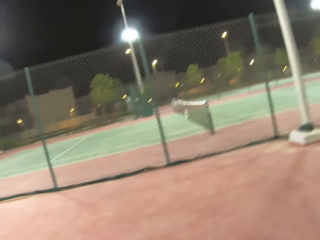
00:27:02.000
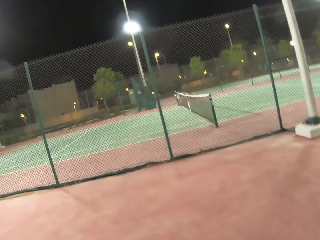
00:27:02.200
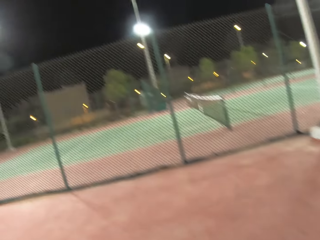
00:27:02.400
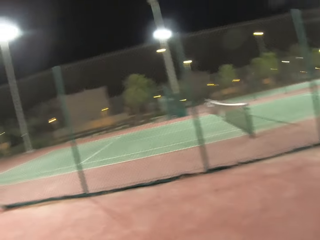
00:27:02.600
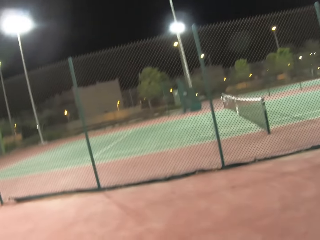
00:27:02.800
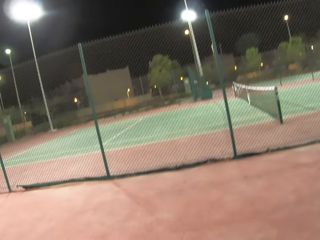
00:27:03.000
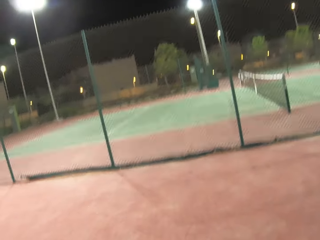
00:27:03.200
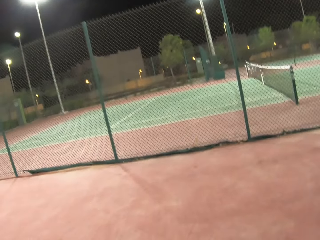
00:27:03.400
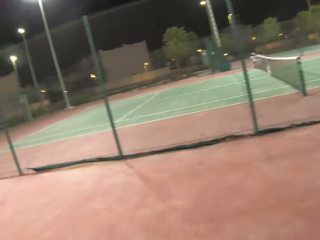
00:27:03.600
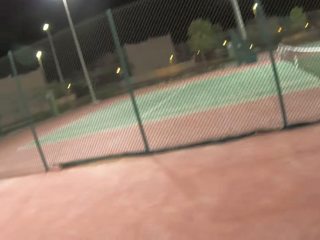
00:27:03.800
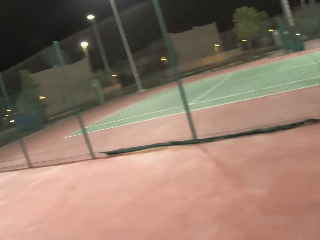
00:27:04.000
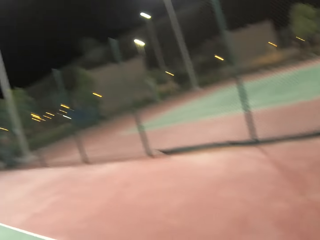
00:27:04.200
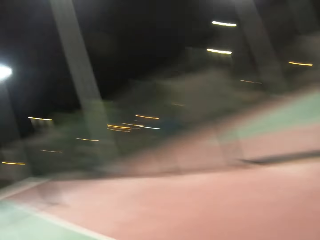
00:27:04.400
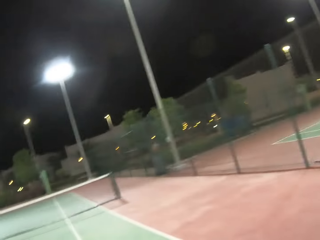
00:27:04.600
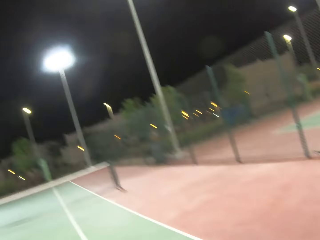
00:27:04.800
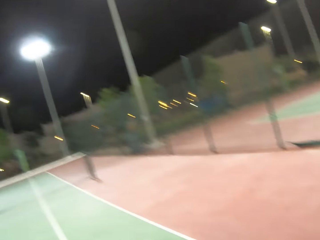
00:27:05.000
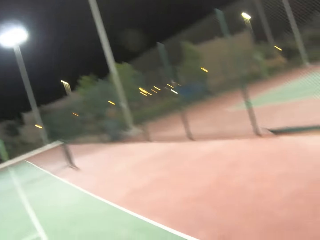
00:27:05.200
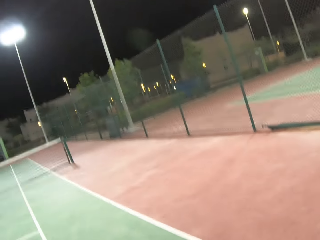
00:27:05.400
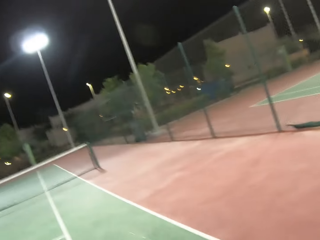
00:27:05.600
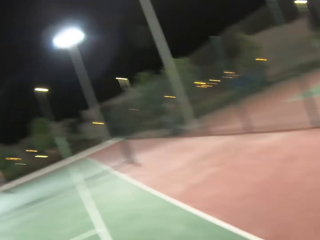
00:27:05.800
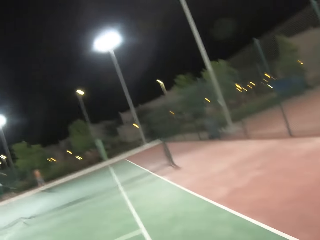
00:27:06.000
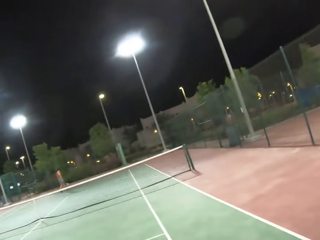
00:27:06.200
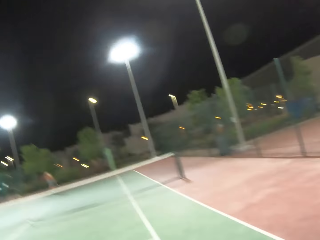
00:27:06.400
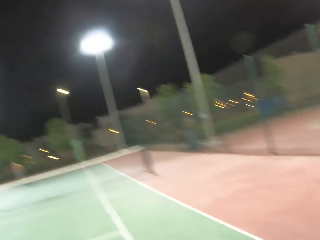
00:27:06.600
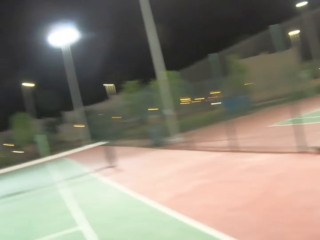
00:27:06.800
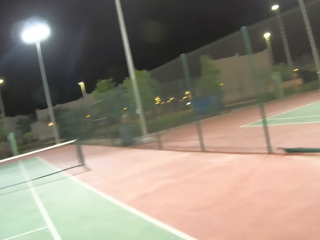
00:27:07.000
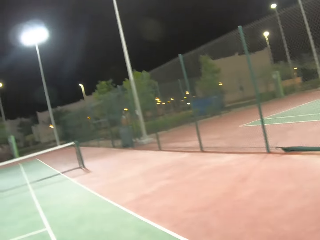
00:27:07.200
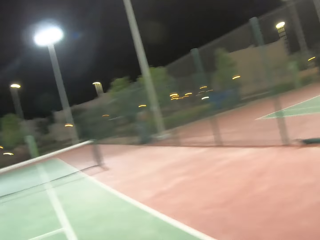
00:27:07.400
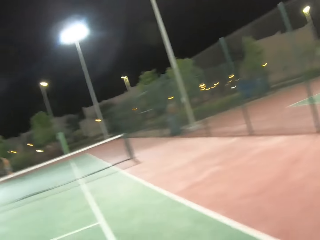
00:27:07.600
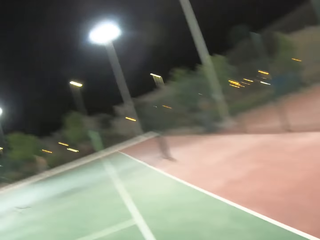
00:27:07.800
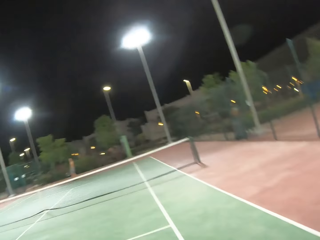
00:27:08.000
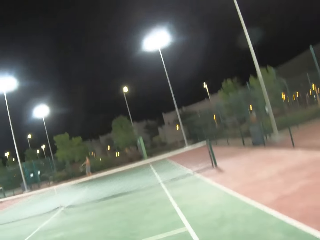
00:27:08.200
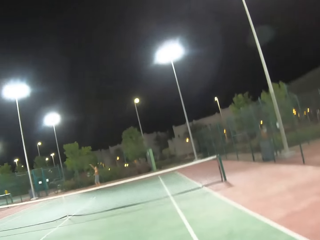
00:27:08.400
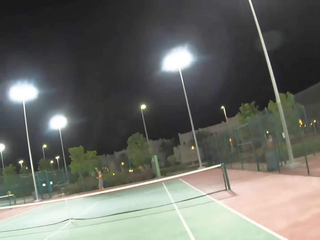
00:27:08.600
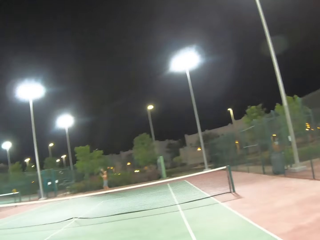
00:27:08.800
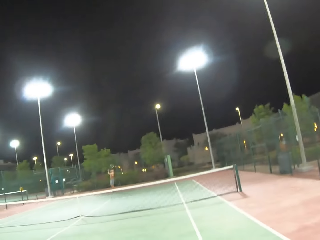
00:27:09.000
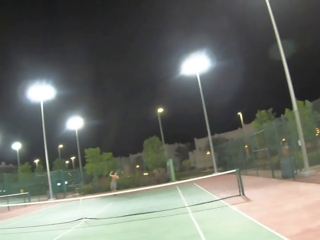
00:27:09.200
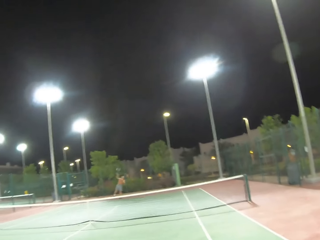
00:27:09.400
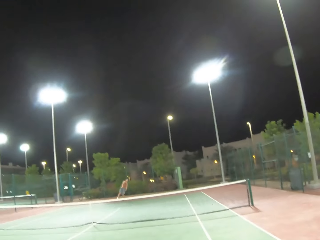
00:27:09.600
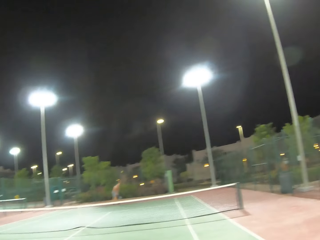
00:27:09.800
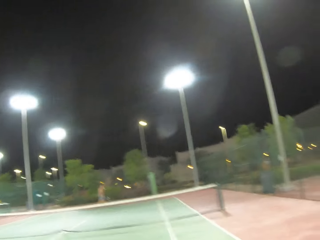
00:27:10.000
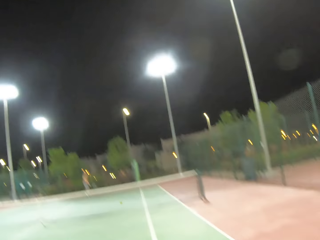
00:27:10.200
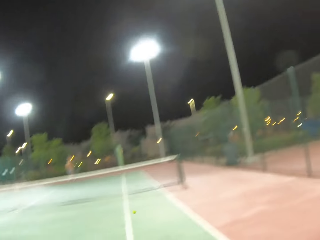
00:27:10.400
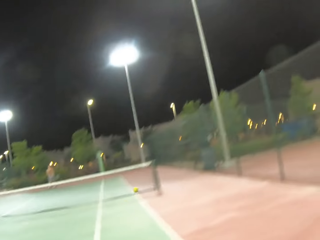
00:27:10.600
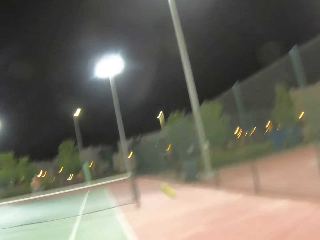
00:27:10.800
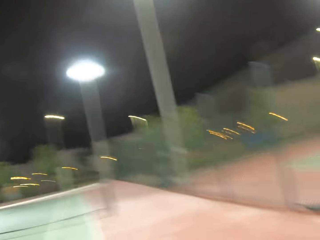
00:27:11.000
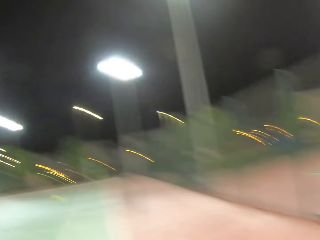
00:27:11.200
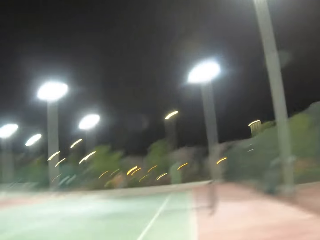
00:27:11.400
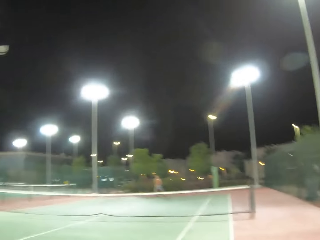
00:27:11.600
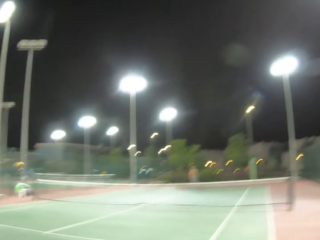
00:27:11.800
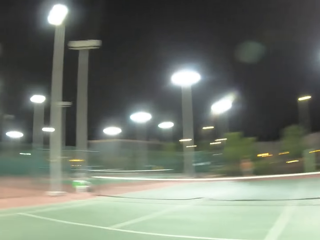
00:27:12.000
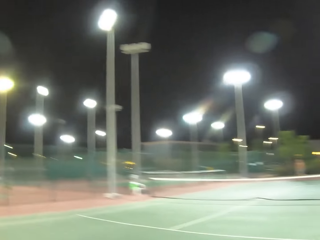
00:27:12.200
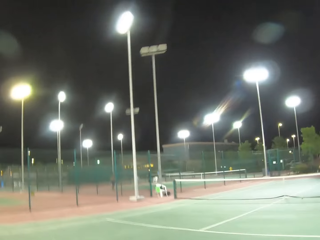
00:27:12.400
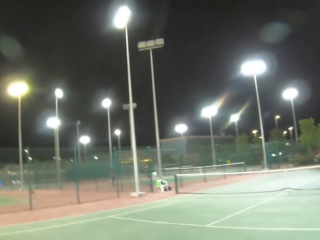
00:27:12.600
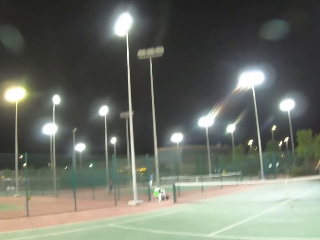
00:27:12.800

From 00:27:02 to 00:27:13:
The camera wearer walks around on a tennis court. A person serves a tennis ball in the court.

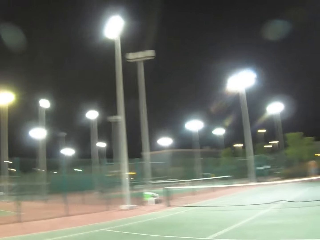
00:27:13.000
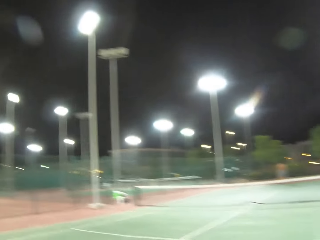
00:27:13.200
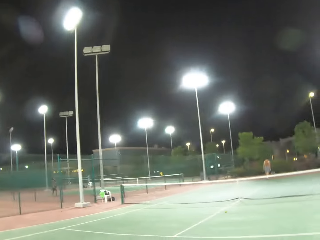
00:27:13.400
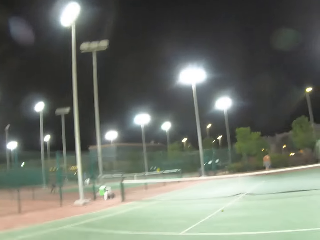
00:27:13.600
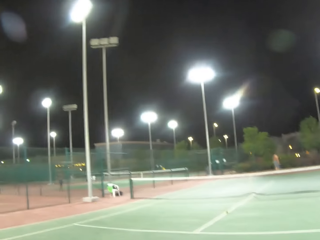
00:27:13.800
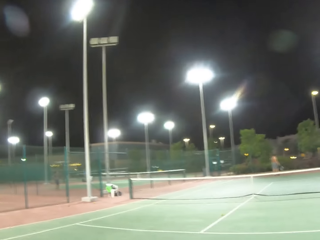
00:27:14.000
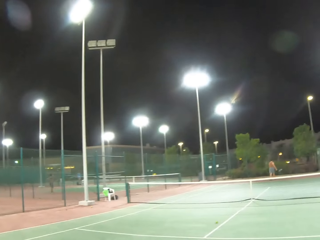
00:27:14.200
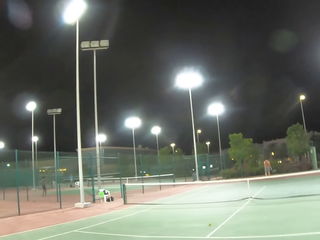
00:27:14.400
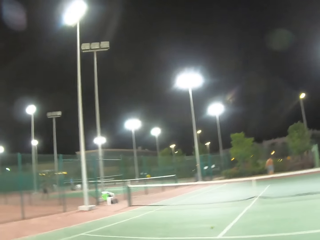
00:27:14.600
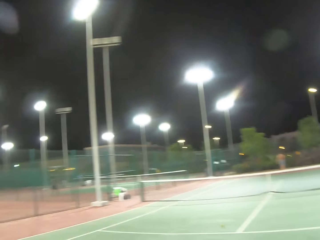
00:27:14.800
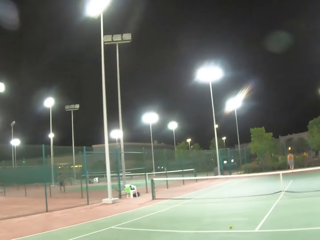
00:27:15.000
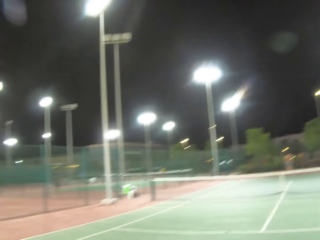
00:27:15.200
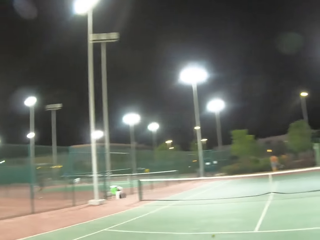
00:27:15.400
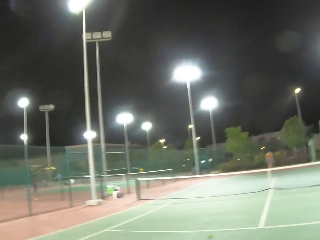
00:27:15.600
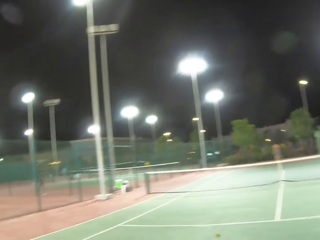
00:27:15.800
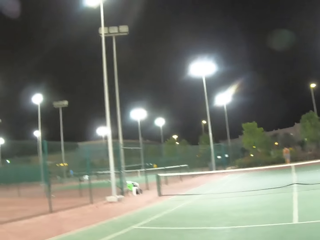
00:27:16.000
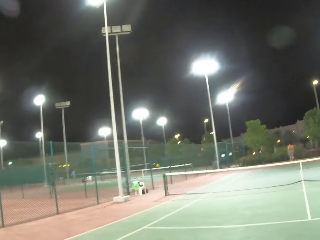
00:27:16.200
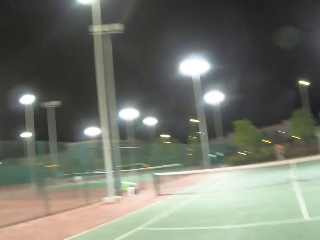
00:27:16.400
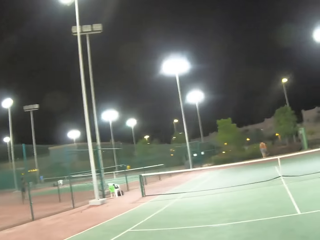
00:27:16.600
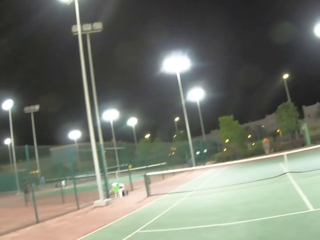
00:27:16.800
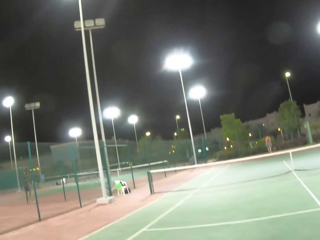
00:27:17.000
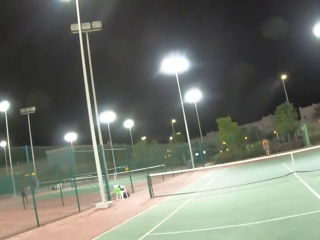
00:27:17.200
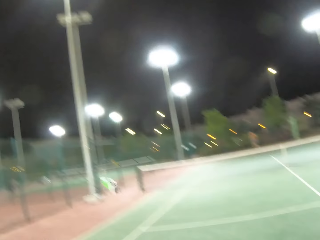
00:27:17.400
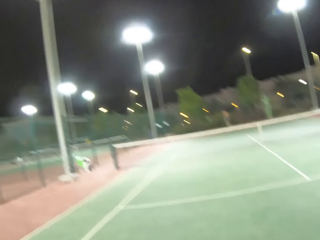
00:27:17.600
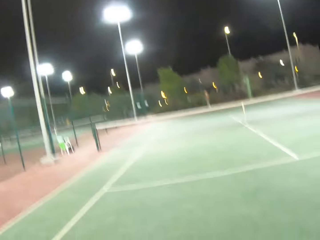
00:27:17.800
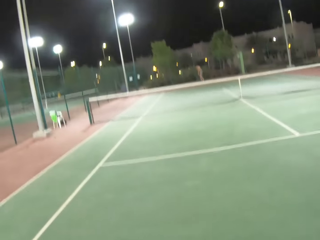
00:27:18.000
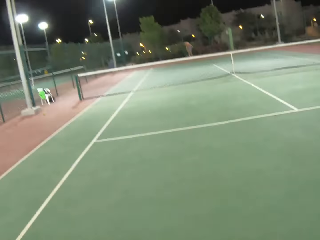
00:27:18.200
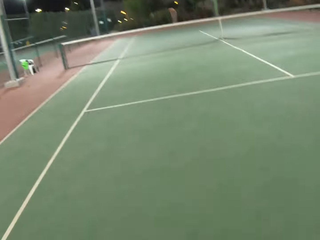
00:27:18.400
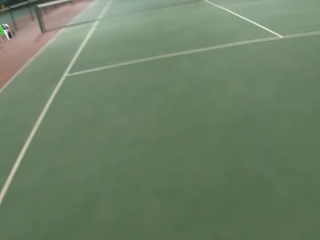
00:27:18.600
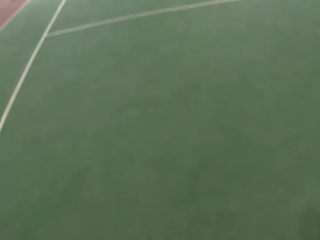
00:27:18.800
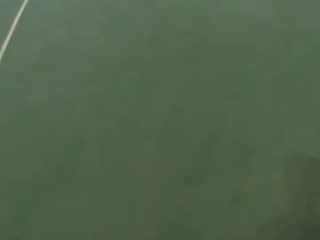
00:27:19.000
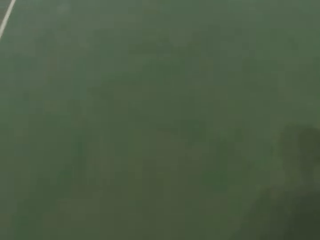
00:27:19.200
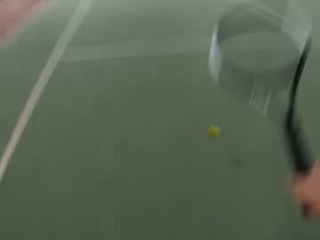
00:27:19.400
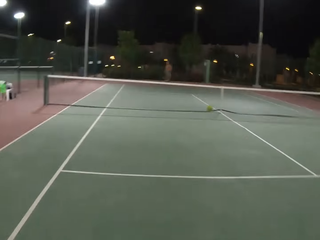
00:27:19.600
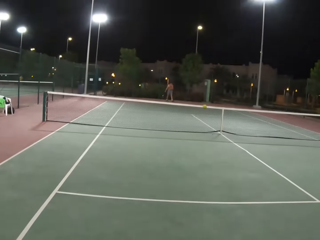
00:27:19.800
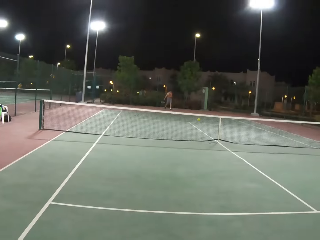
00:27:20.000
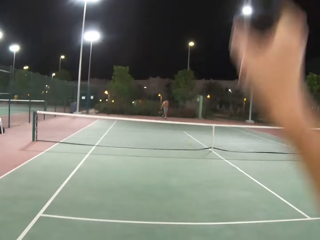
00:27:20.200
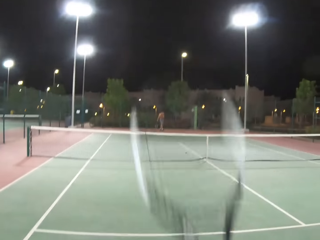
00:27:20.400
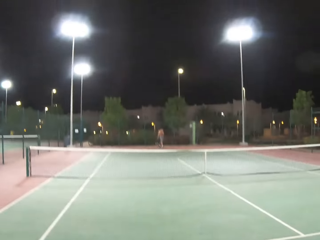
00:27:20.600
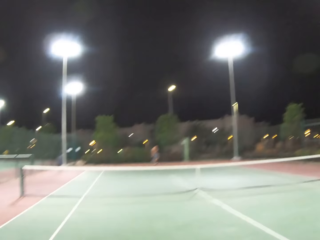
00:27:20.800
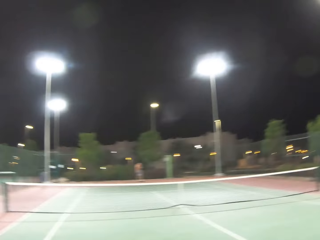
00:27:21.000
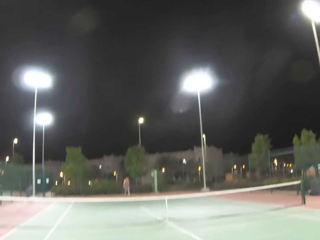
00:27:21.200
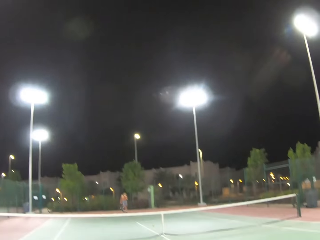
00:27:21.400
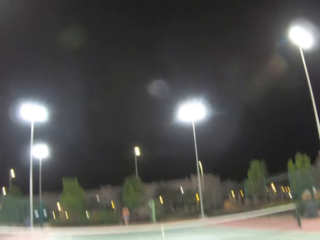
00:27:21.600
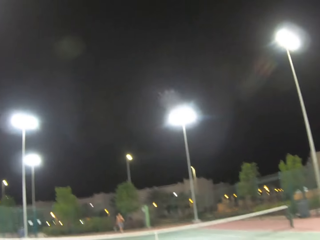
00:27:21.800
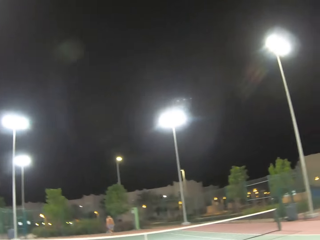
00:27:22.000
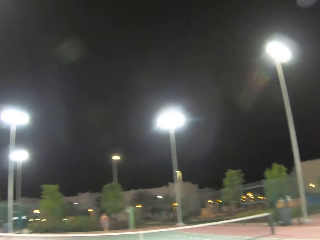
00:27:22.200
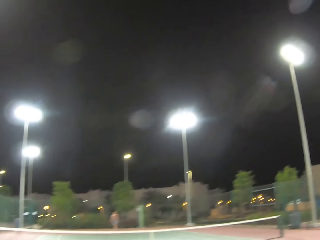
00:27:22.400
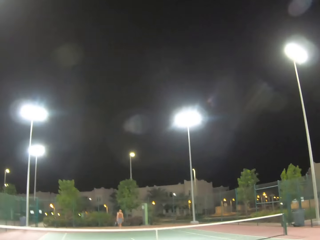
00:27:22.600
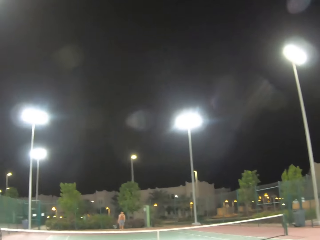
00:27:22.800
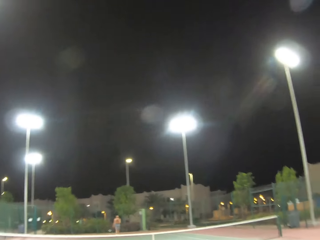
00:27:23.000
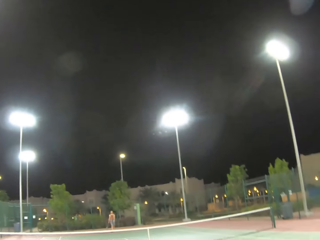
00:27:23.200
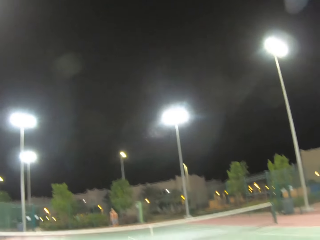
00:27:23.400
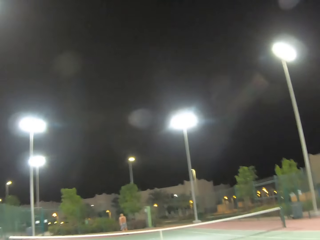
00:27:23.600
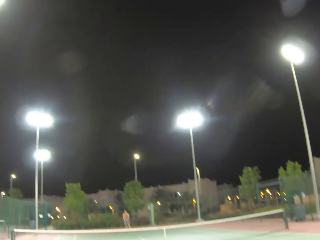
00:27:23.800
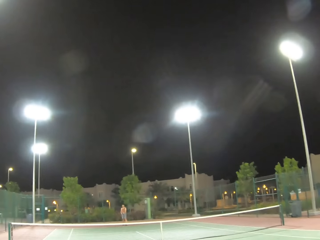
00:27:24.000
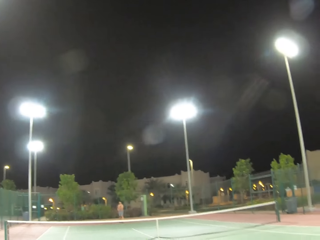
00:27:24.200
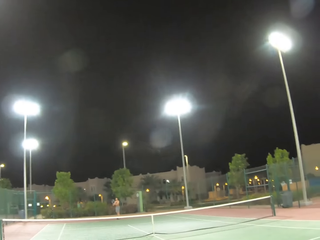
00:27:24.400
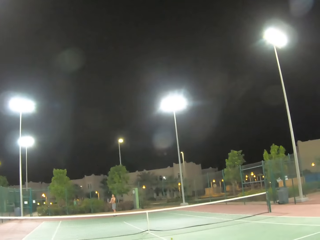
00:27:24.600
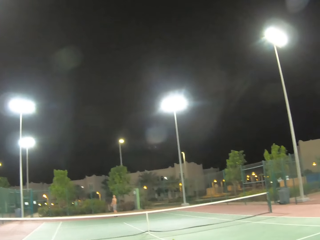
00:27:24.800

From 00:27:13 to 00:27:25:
A person walks around in the tennis court. Another person walks around in the tennis court. The camera wearer serves a tennis ball in the tennis court.
